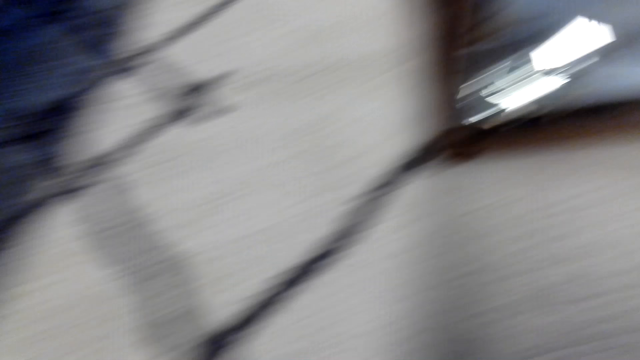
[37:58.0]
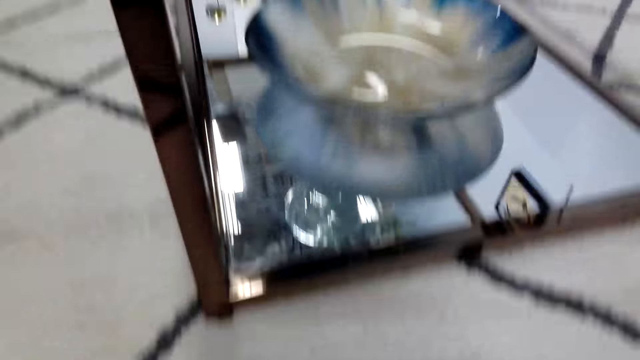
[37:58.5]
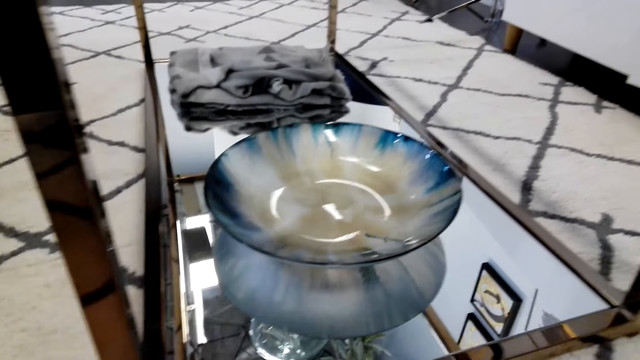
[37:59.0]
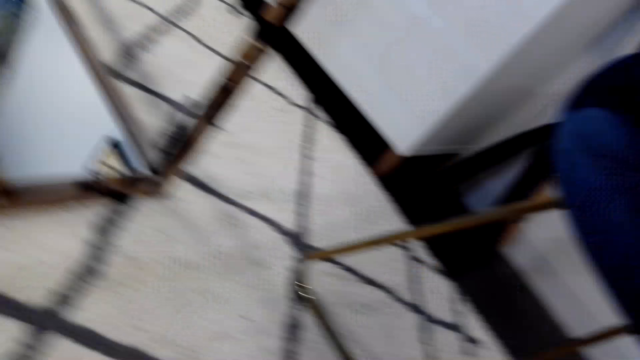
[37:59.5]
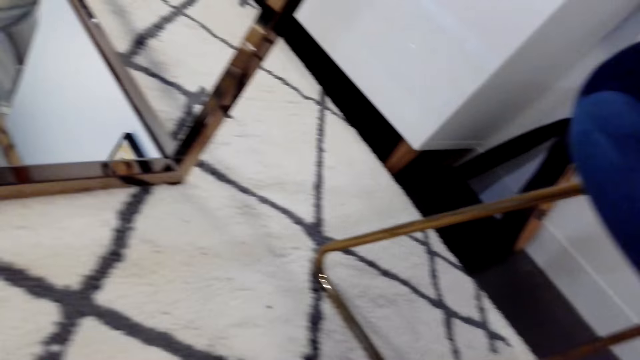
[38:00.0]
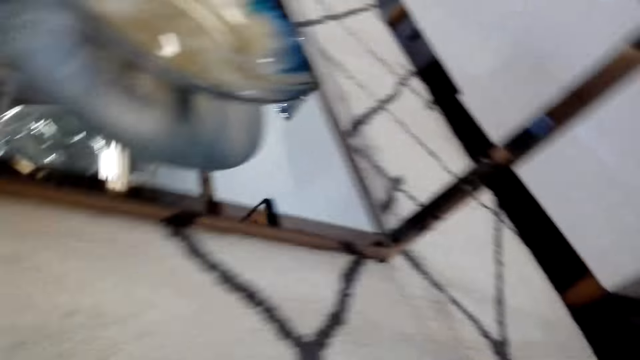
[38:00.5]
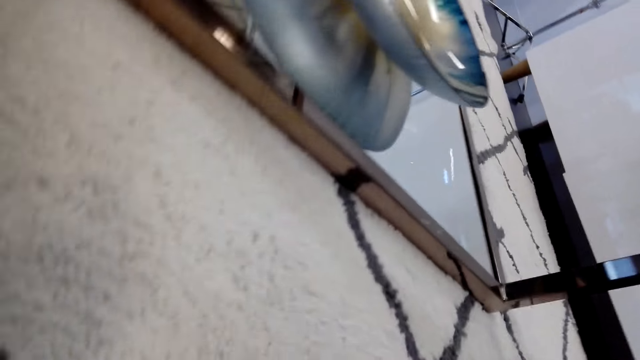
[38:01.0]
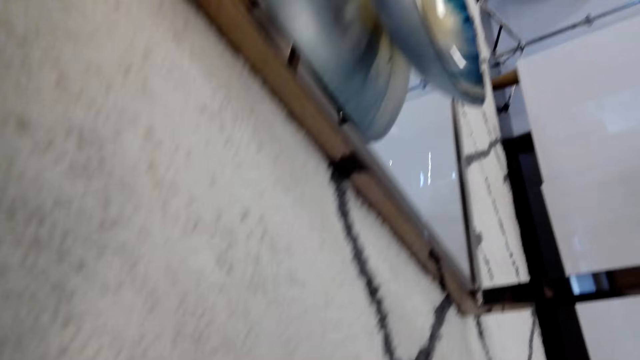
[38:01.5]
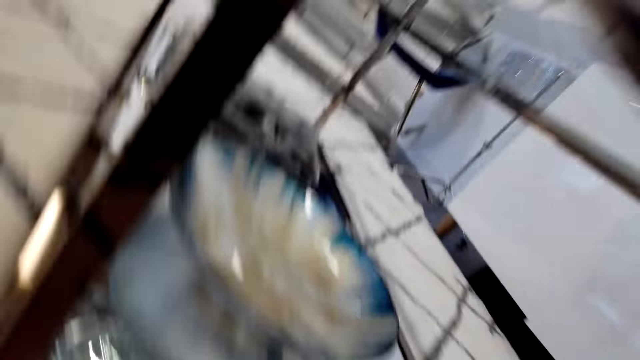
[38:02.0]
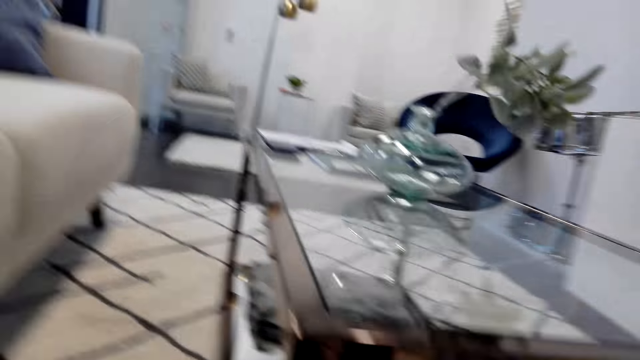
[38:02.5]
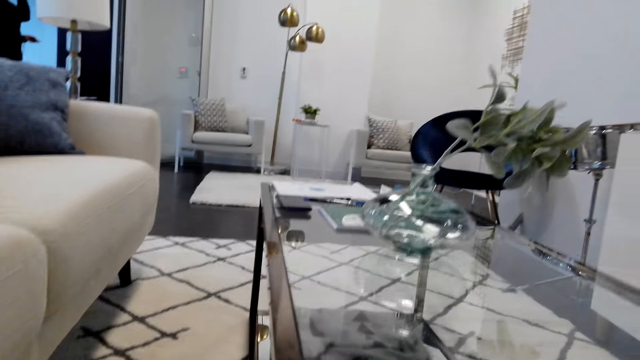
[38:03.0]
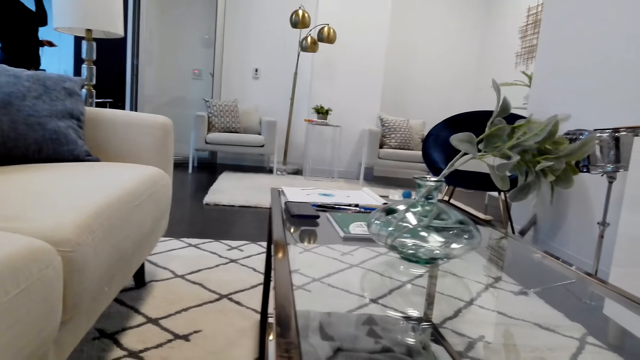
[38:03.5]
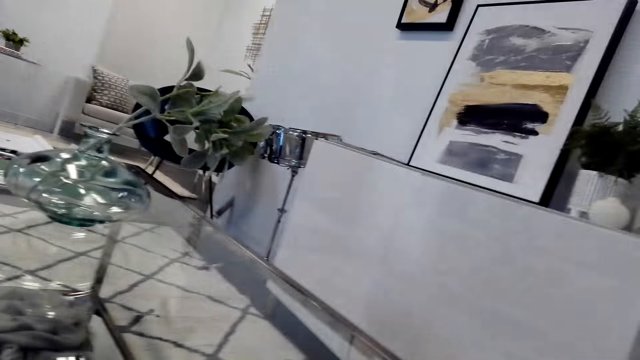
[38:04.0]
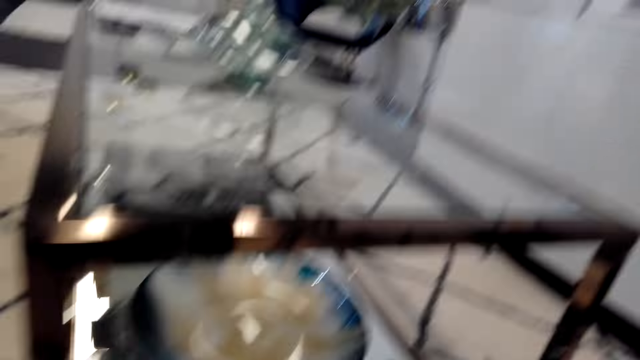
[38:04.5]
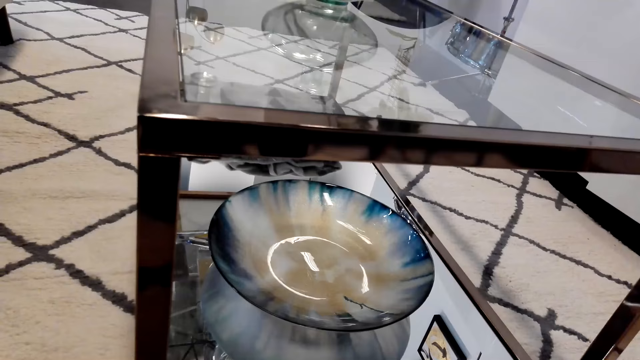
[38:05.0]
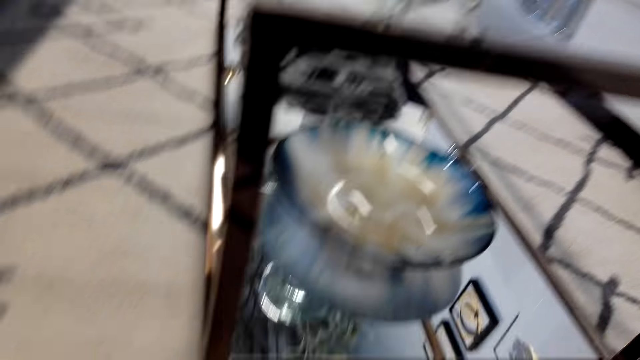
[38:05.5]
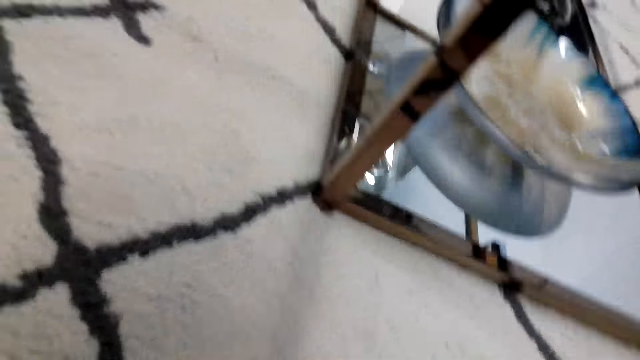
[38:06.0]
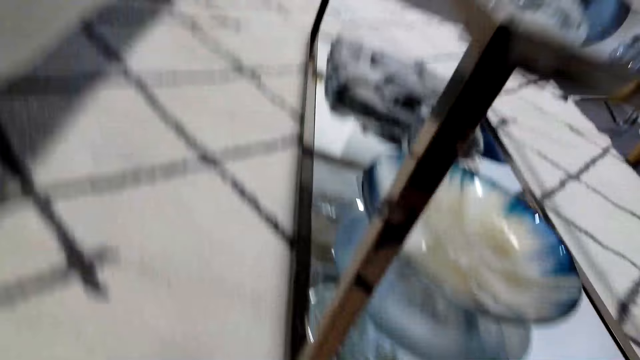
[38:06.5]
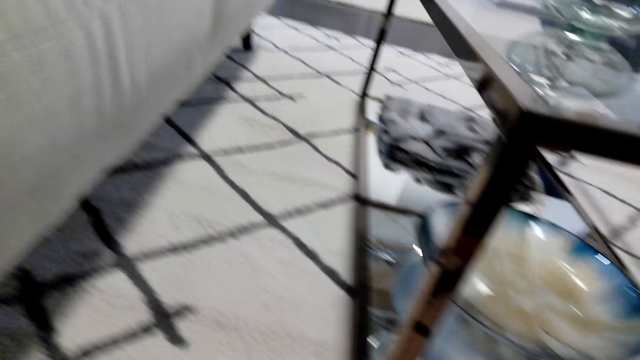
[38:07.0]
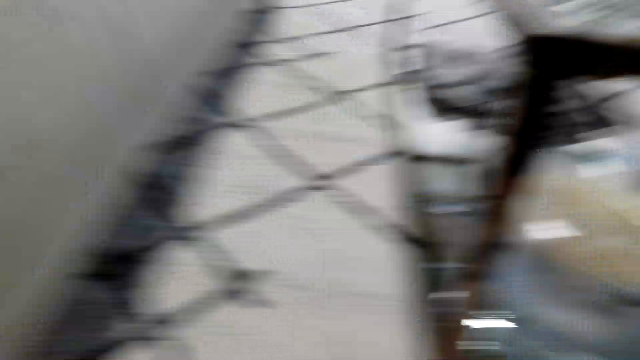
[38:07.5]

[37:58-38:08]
The camera wearer looks around the floor. They turn around the living room.

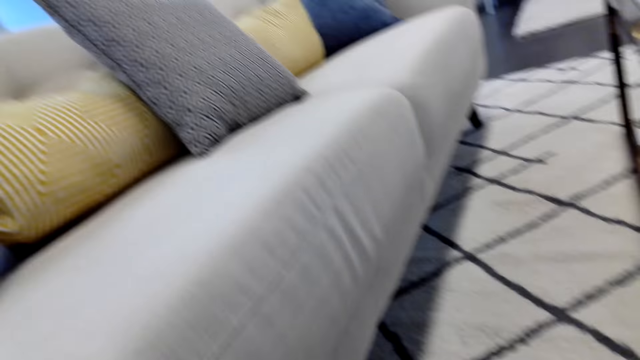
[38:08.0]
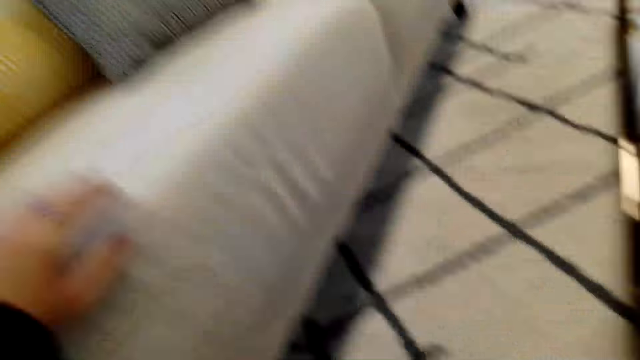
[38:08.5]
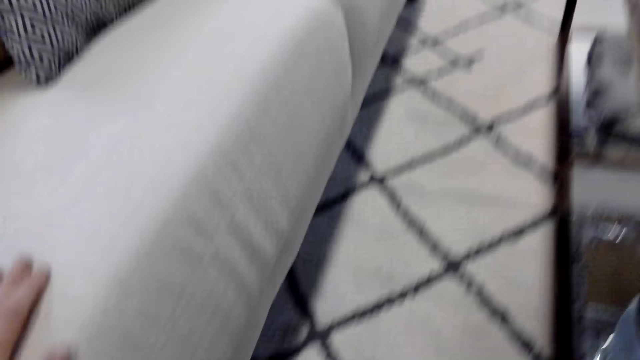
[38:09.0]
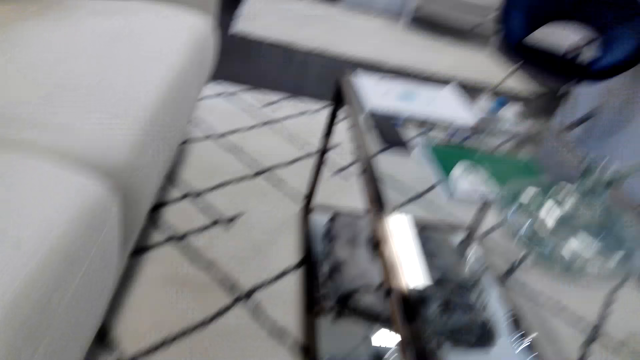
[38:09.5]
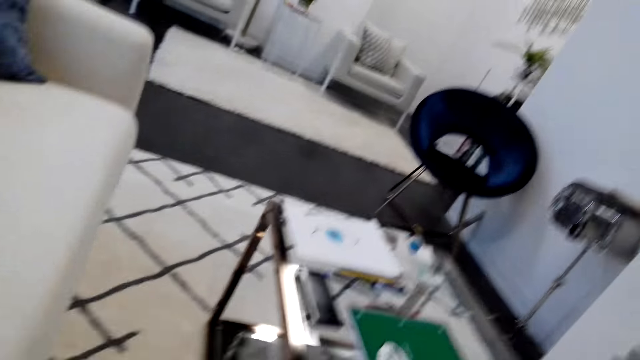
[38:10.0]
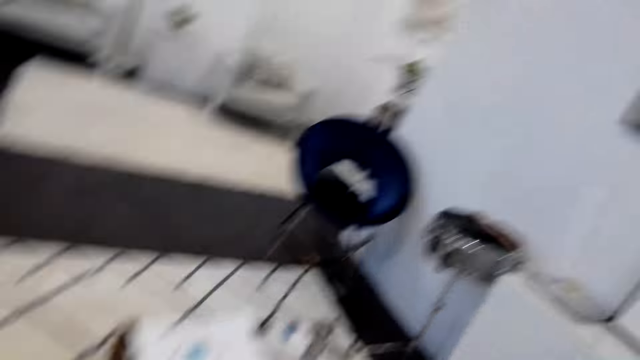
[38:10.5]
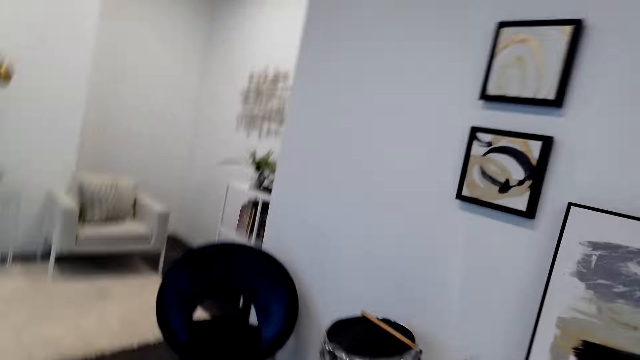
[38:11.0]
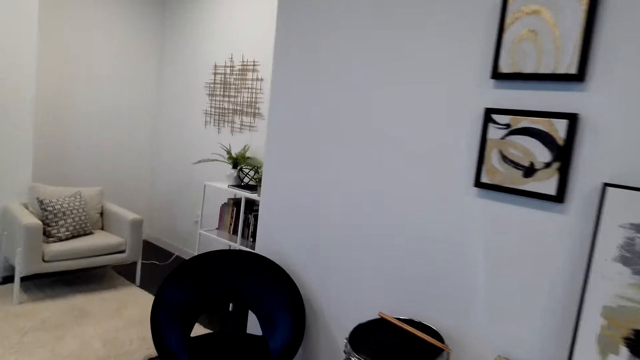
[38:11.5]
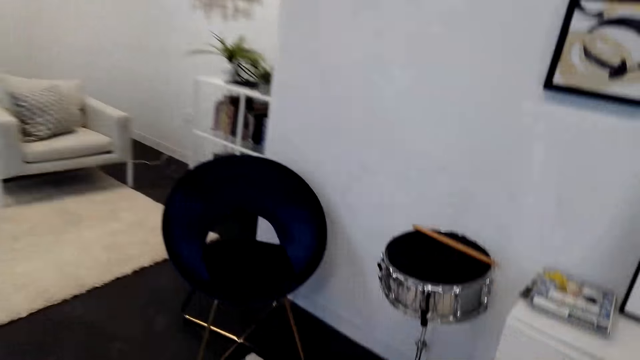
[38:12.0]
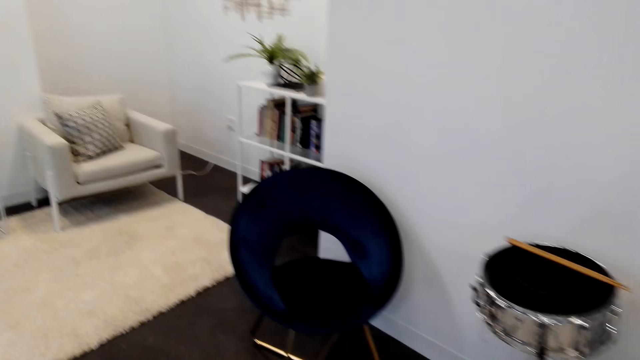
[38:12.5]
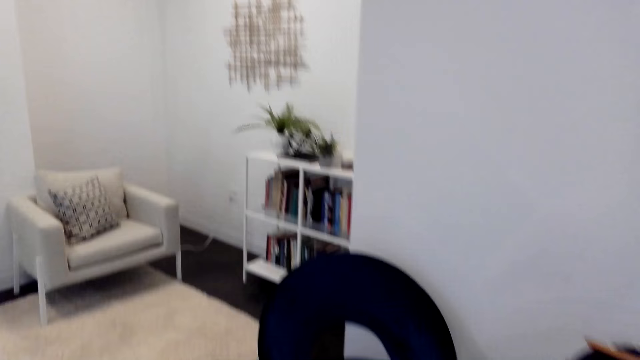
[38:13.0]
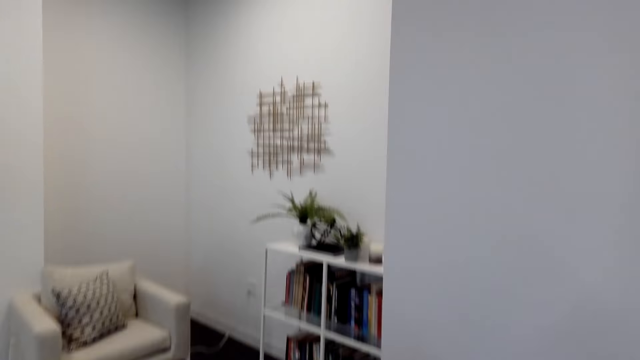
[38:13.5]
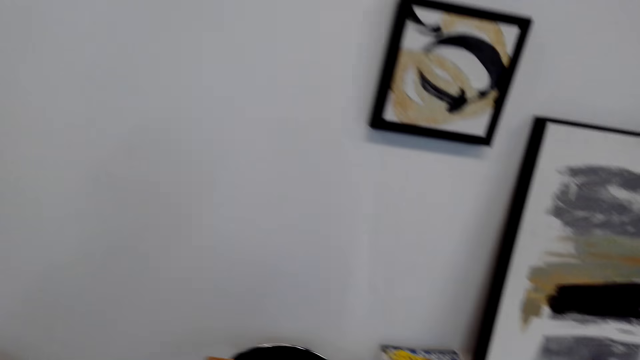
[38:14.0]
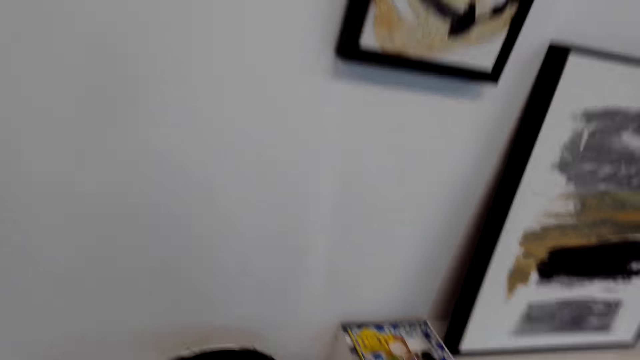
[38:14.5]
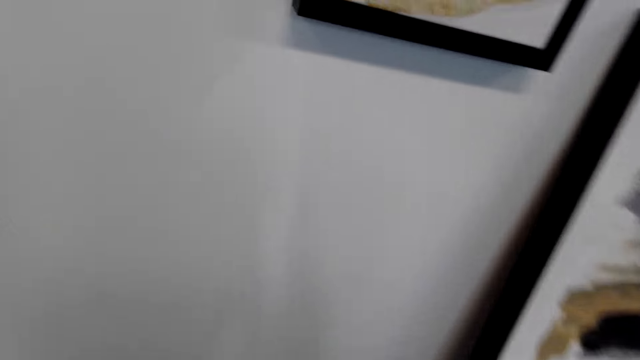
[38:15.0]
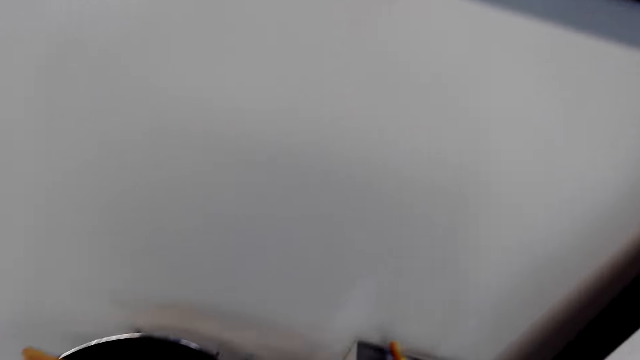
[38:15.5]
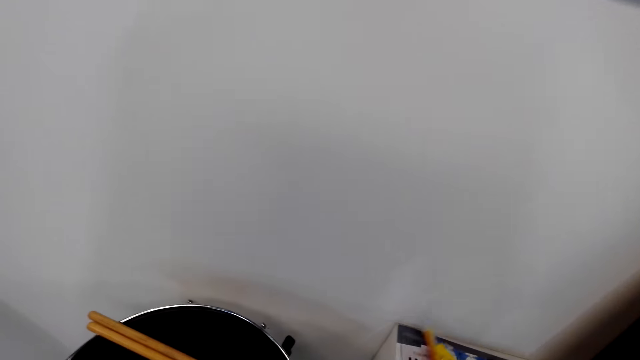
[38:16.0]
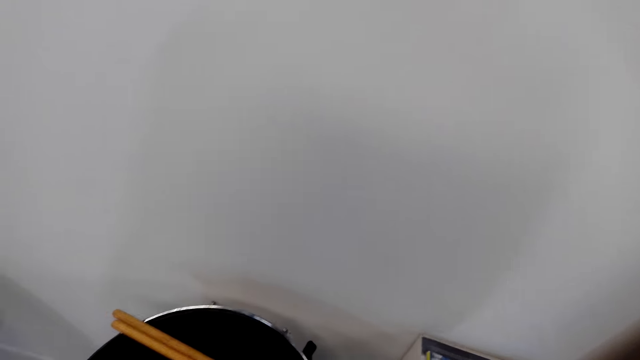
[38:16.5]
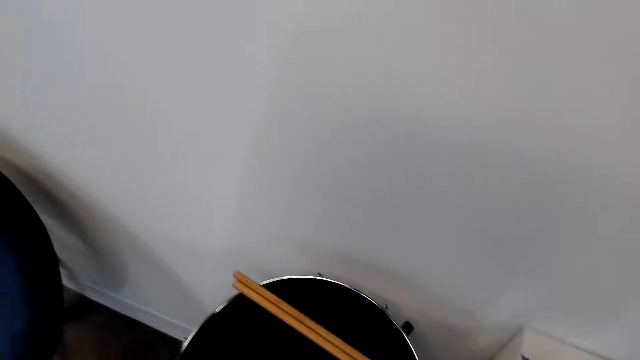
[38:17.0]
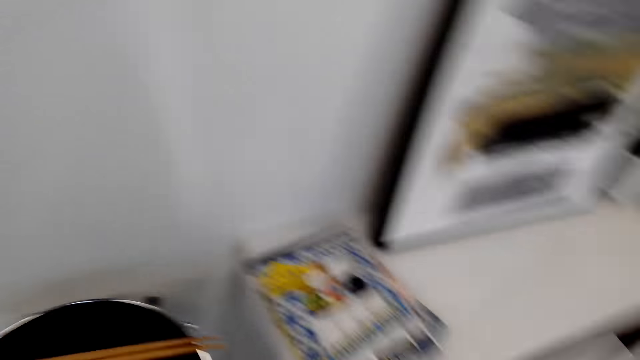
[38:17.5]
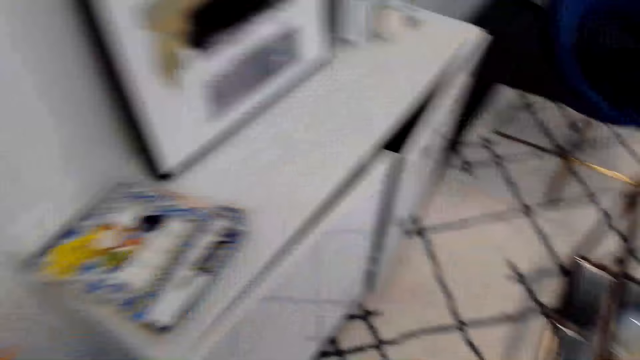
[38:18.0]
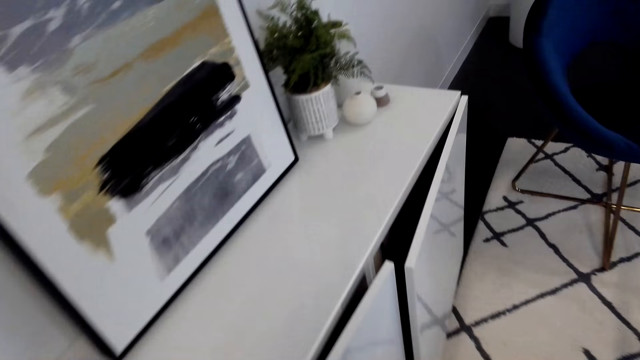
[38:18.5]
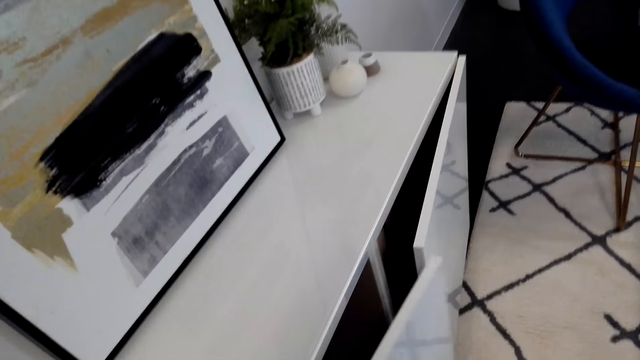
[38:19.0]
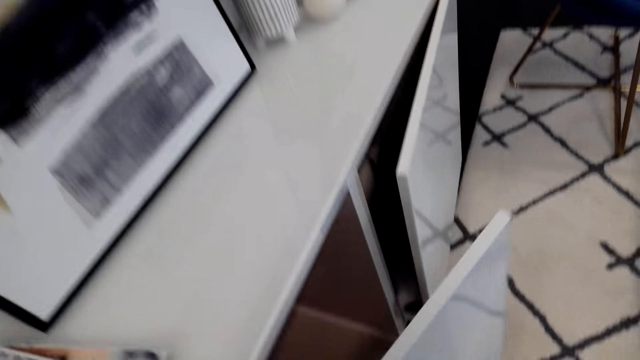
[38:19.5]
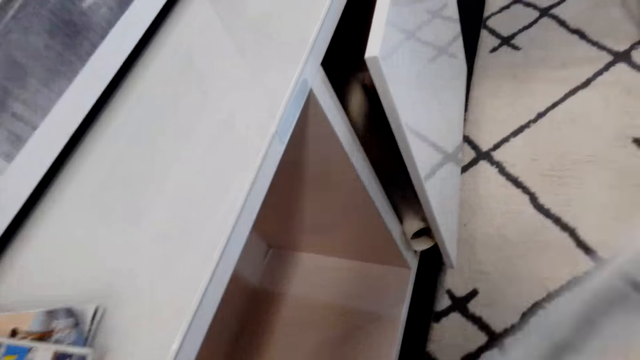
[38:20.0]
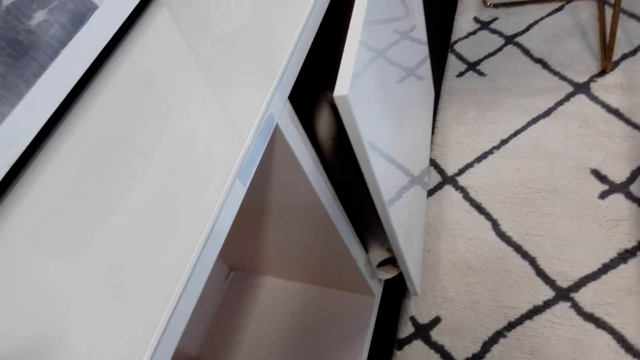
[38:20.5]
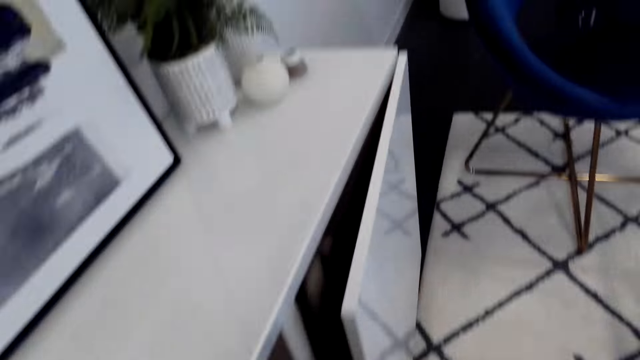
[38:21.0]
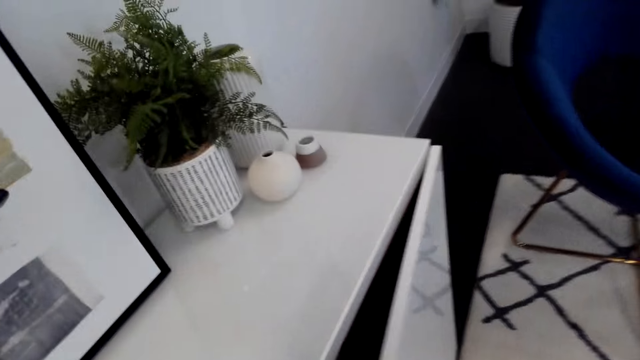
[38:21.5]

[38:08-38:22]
The camera wearer moves around the room. They walk towards the chair. They touch a book on the cabinet. They open a cabinet door.
